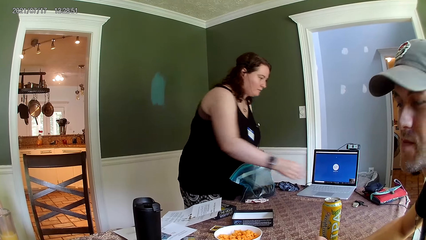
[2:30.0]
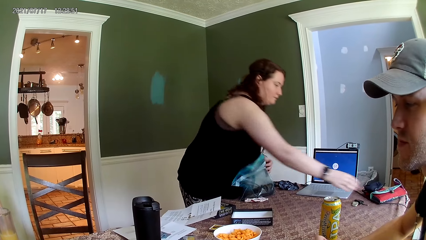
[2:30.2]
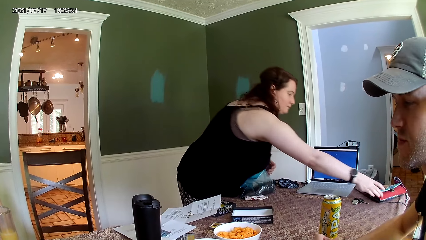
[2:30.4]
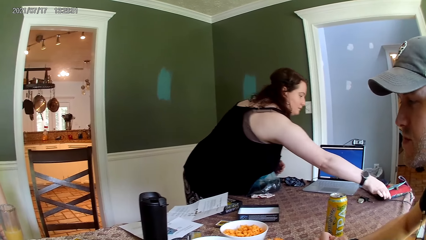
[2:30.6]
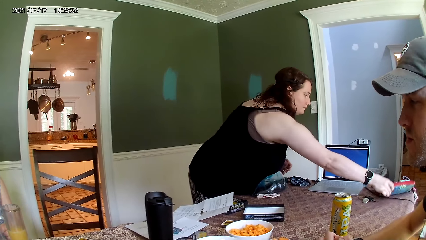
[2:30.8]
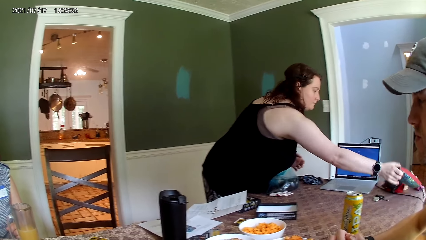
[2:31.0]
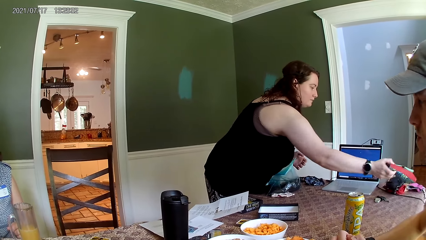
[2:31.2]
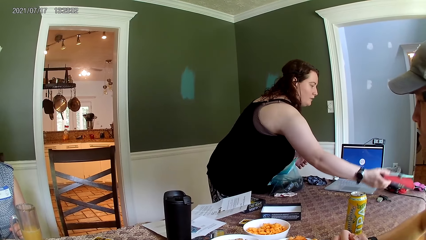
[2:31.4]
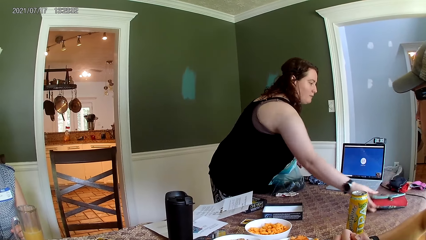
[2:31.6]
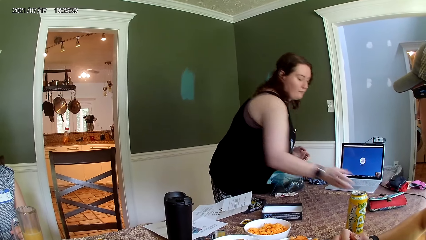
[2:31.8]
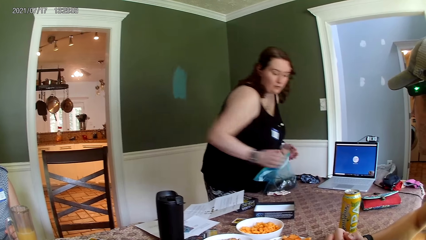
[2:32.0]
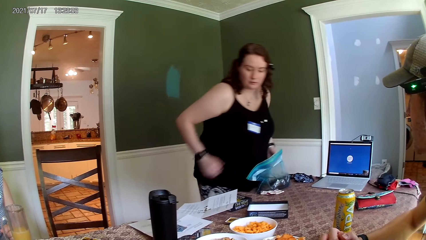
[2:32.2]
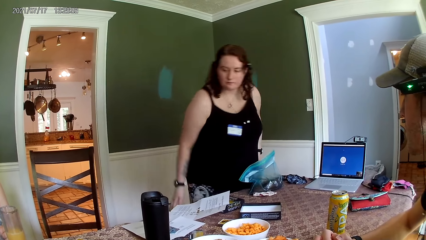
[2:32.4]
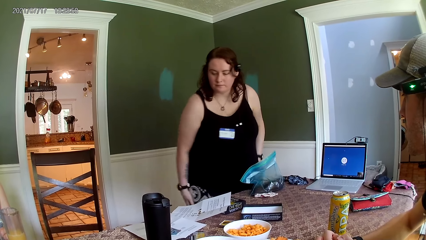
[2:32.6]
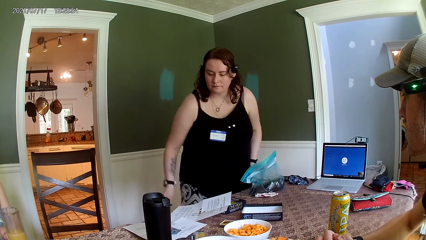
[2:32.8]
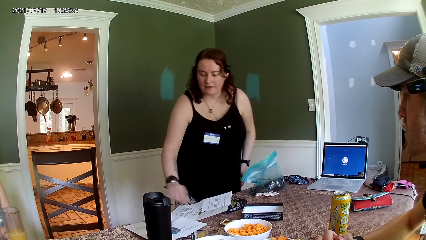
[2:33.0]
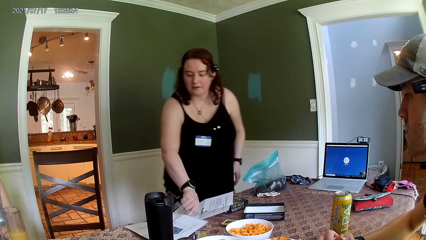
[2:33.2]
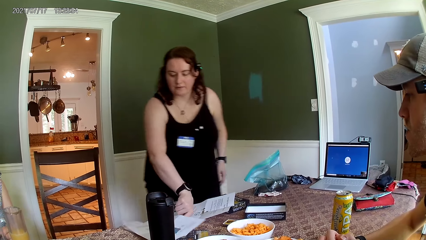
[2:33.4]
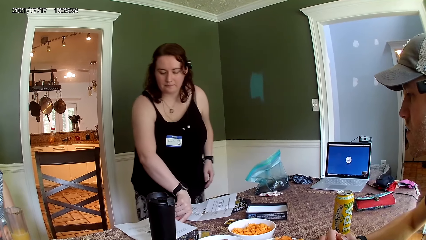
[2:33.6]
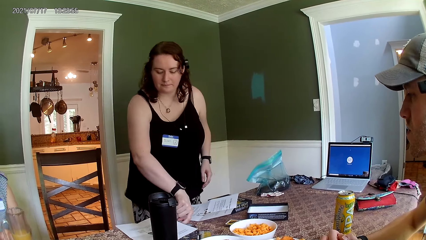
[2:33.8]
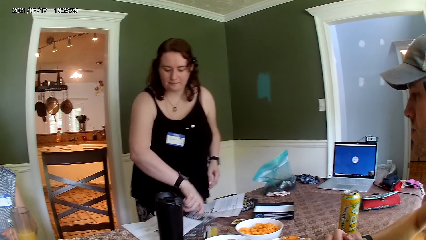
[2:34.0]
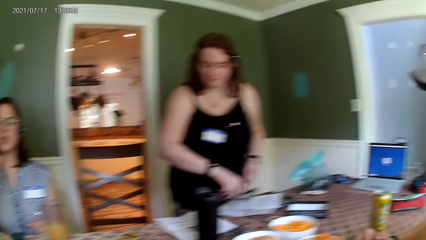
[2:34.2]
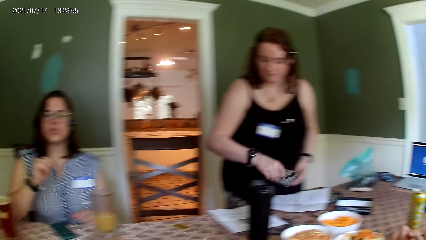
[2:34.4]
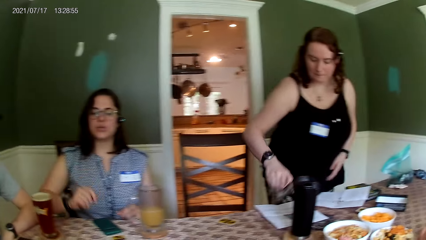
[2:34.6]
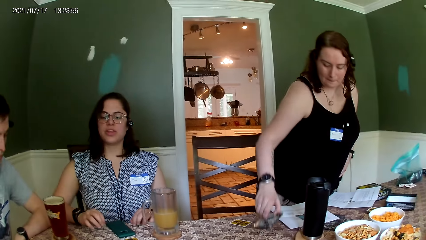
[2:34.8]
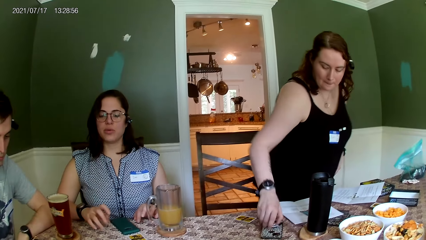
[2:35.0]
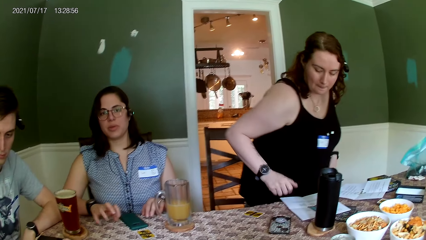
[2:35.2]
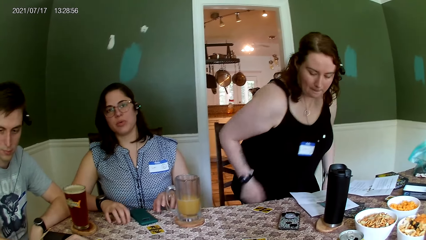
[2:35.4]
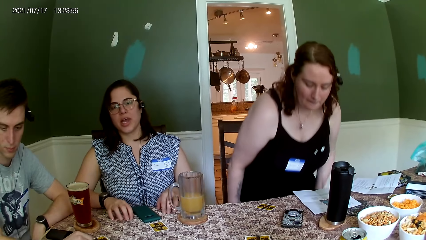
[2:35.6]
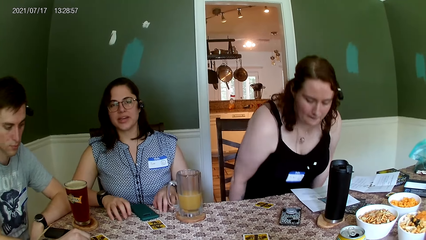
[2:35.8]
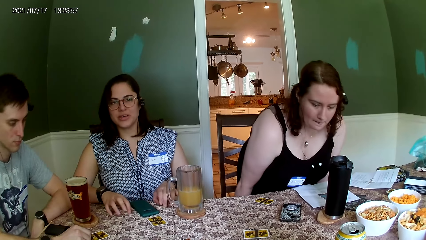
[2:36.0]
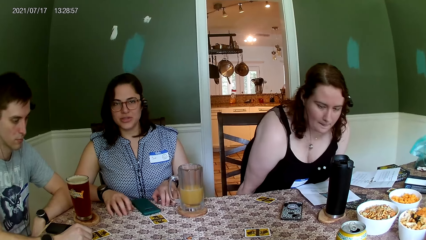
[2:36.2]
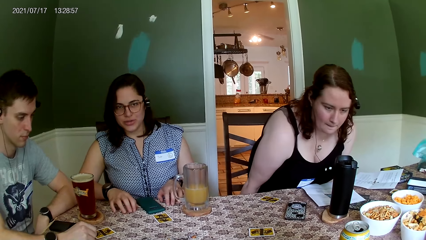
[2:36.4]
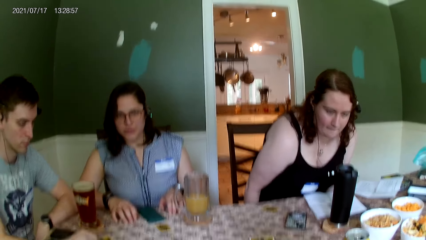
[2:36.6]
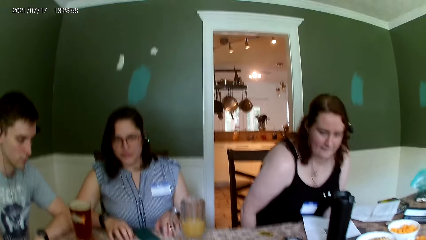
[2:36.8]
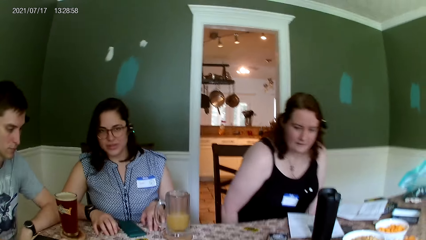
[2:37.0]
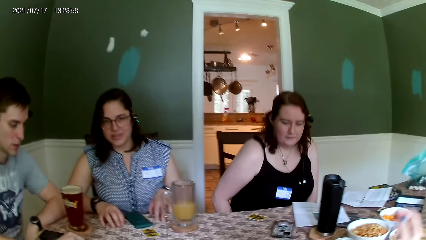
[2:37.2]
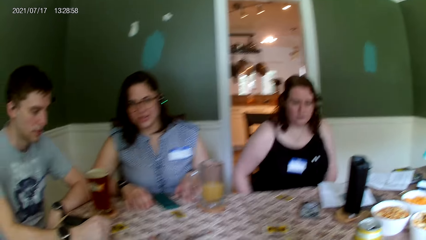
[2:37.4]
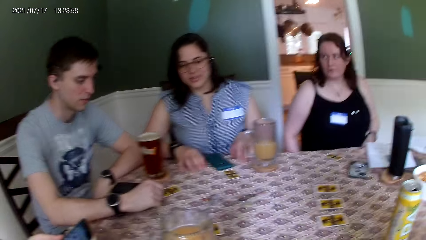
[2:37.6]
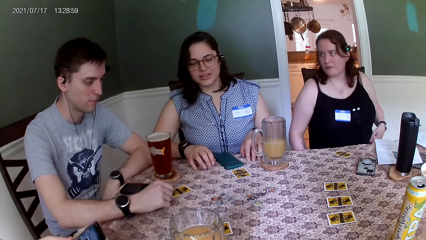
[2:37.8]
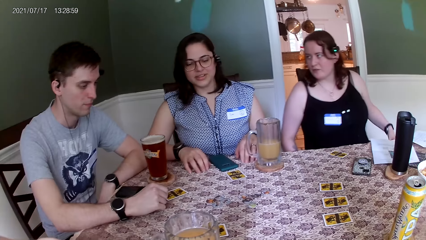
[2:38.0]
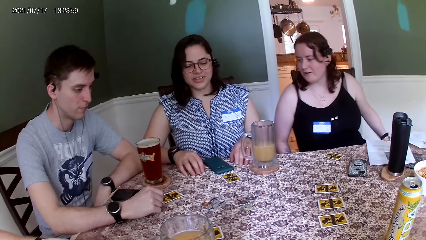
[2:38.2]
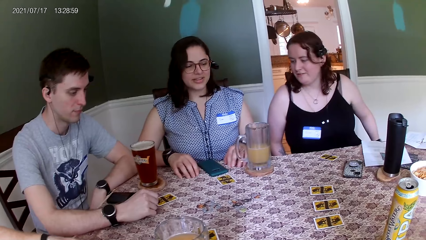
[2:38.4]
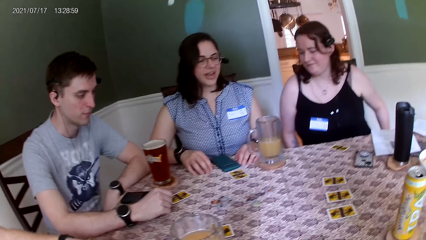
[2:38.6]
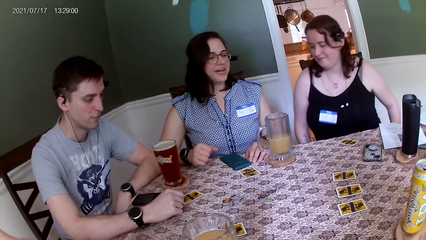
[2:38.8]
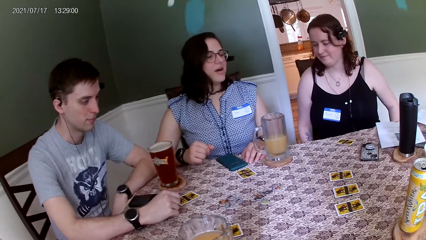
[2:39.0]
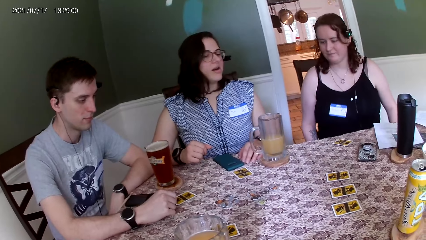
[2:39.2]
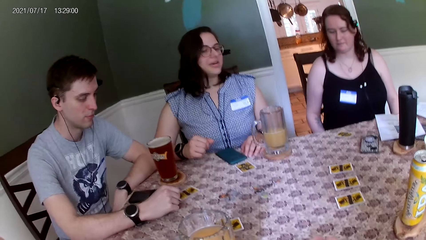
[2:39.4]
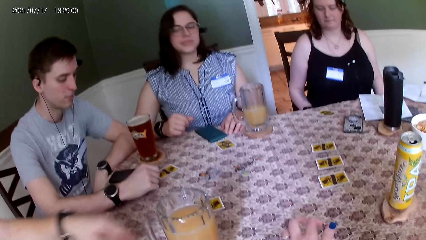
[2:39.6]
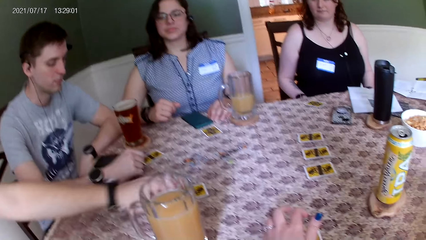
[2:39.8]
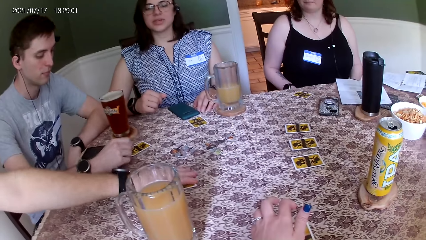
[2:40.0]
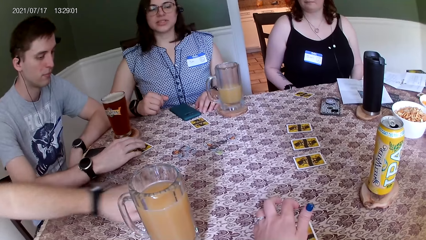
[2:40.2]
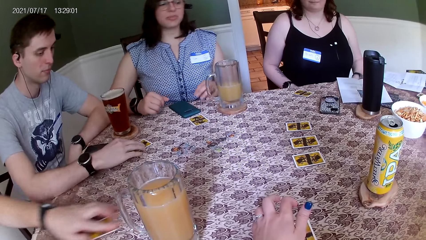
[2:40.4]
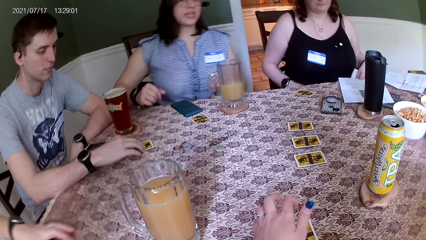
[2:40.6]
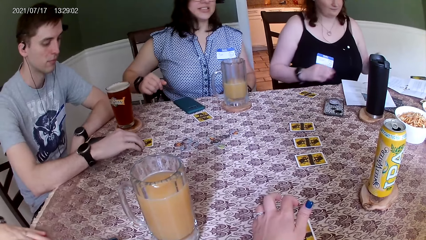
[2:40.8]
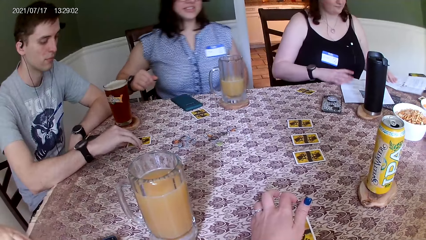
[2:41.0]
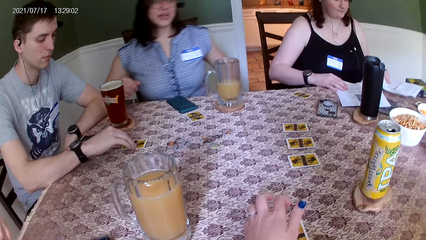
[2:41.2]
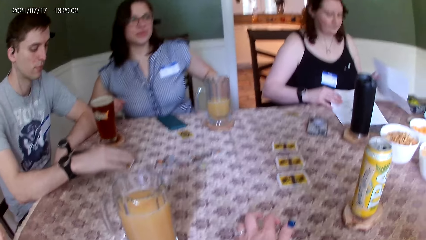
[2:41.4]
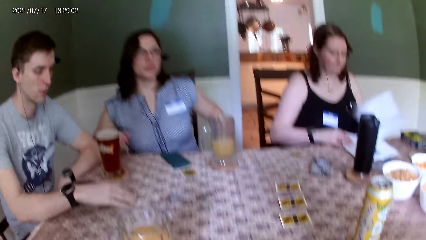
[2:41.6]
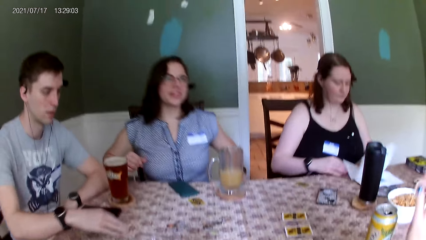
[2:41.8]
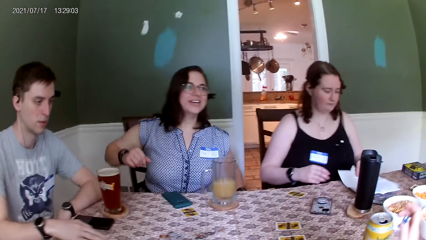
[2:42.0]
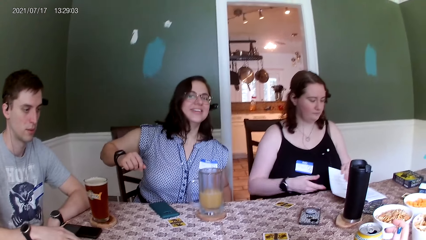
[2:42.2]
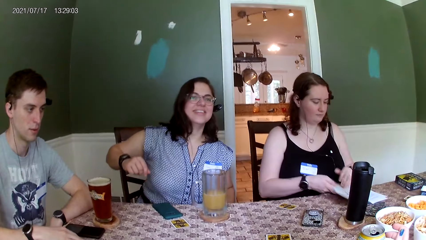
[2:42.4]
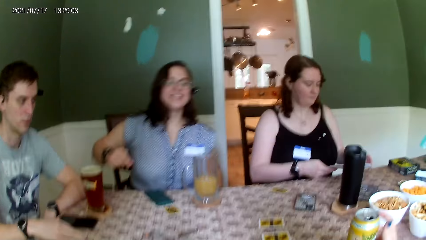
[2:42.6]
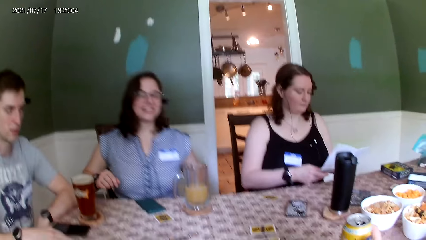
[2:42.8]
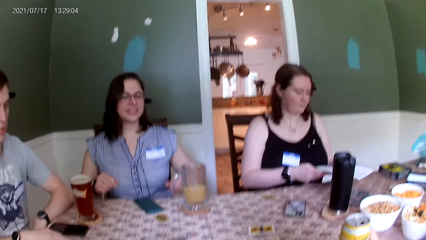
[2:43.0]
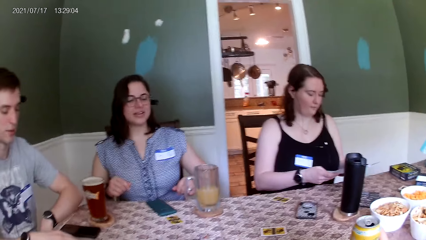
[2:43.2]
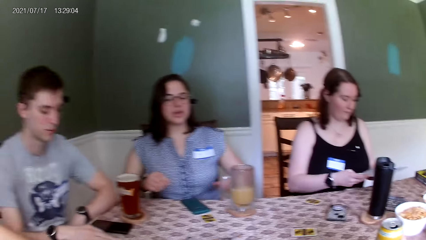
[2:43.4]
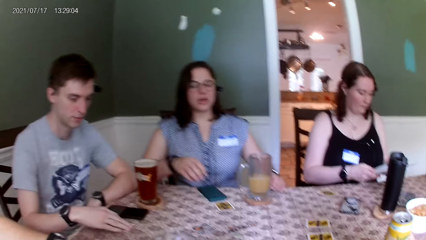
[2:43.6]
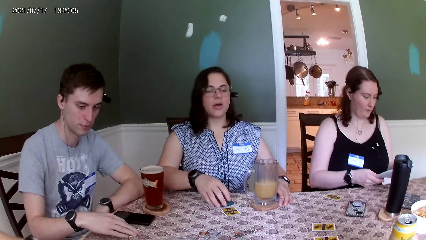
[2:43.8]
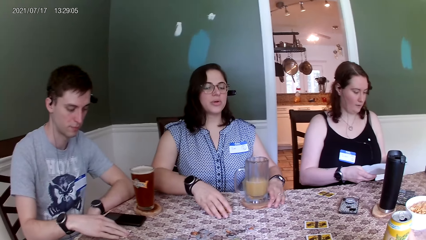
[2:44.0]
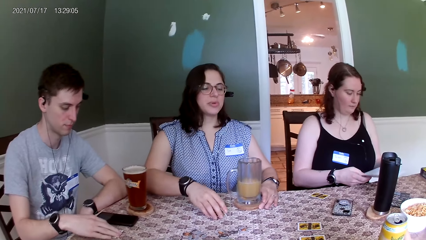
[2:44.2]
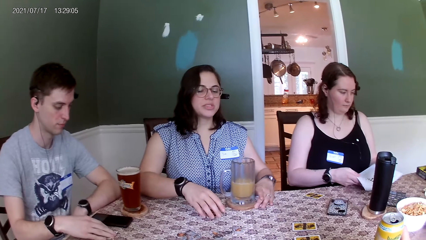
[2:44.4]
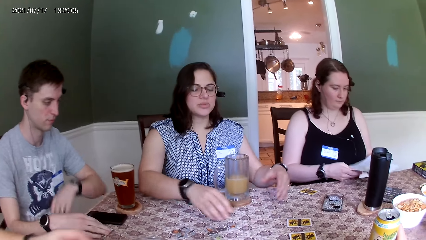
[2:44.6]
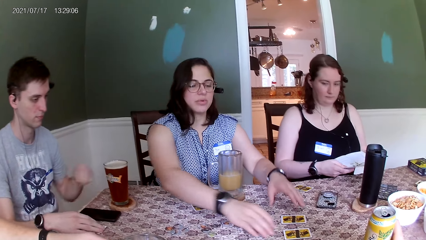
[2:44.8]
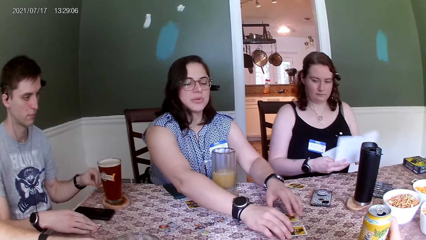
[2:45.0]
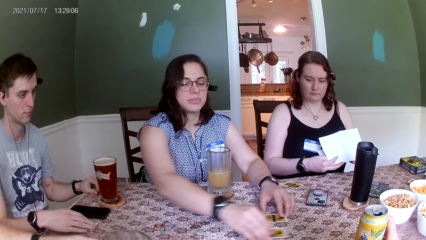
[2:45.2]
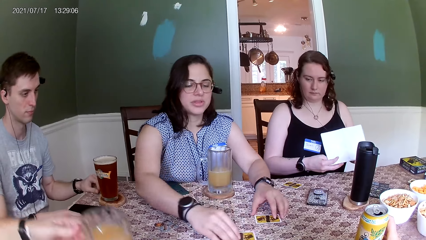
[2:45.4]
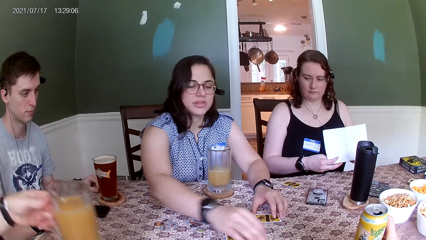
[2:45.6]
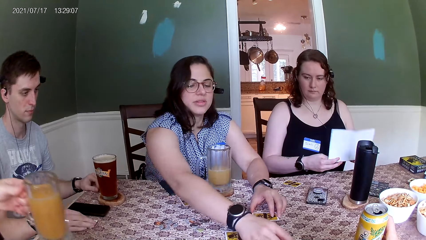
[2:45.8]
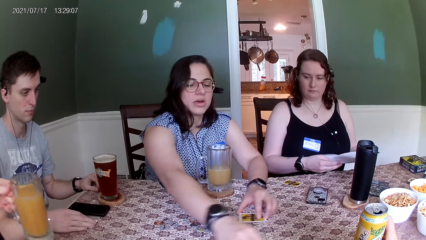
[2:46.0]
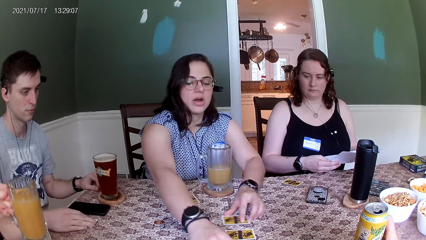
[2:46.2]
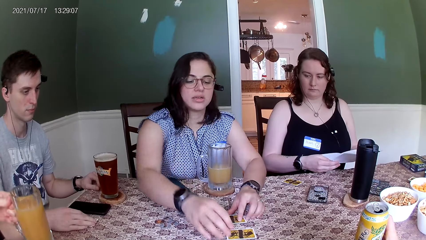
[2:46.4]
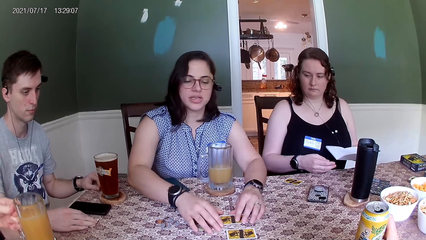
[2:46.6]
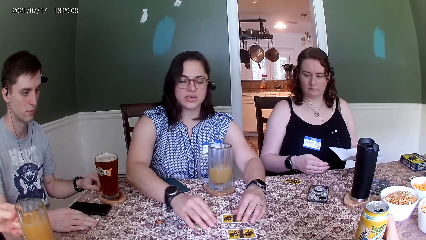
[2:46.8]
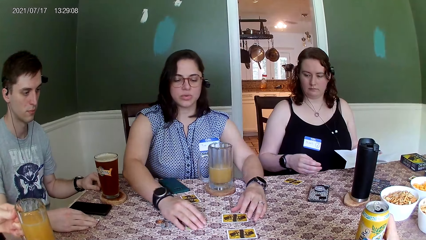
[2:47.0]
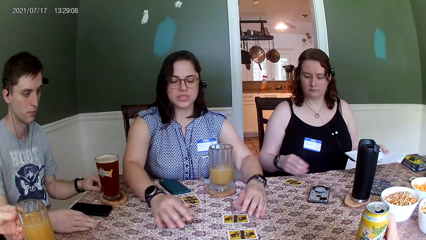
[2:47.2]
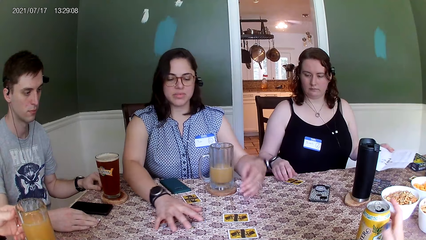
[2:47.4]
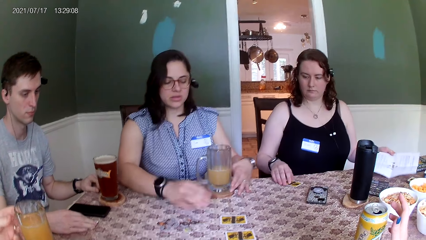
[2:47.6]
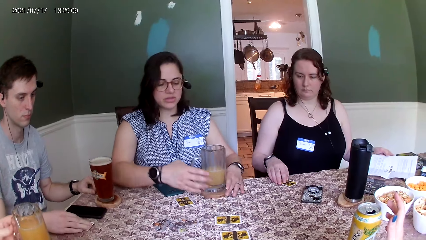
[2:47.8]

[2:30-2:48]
A woman picks up a purse from the table with her right hand. She holds the purse, drops the purse on the table with her right hand, picks up her phone from the table with her right hand, drops her phone on the table with her right hand, and sits on her chair. A man drops his phone on the table by his left hand and picks up a card from the table with his left hand. Another man moves a card on the table with his right hand. The first woman puts the manual papers together. The camera wearer holds the can drink with her right hand. The first woman reads the manual. Another woman holds a card on the table with her right hand and arranges the cards on the table with her hands. The first man picks up the cup of drink from the table with his left hand and drops the cup of drink on the table with his left hand.
